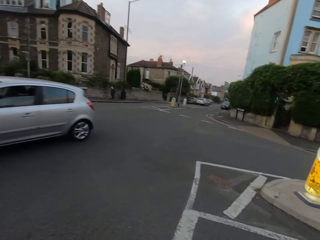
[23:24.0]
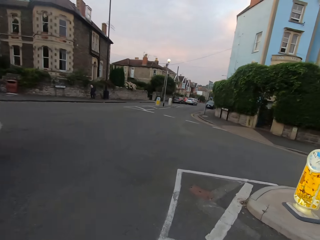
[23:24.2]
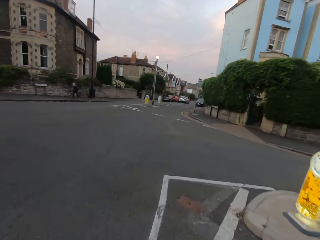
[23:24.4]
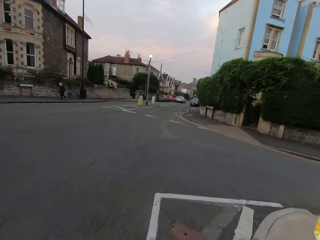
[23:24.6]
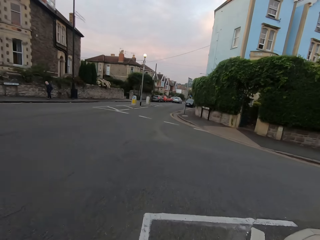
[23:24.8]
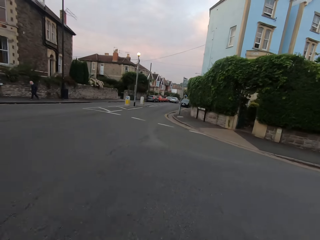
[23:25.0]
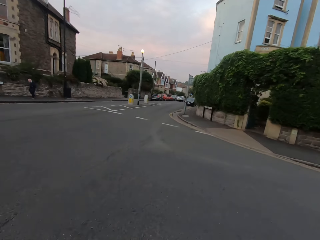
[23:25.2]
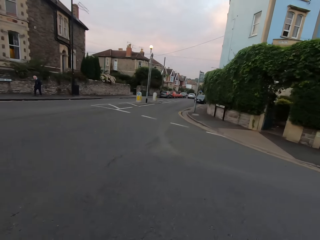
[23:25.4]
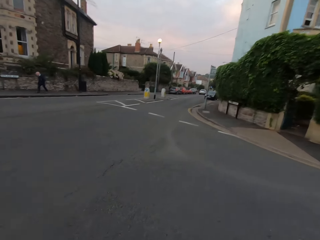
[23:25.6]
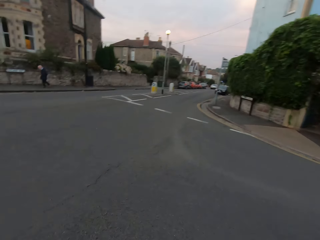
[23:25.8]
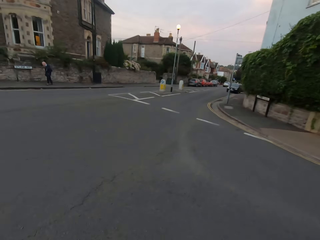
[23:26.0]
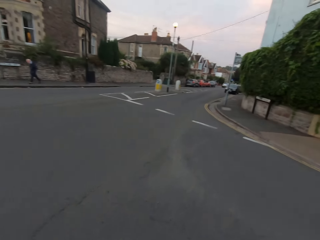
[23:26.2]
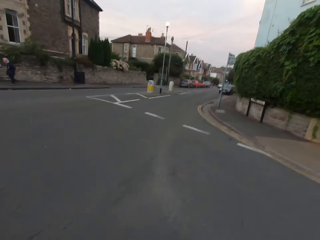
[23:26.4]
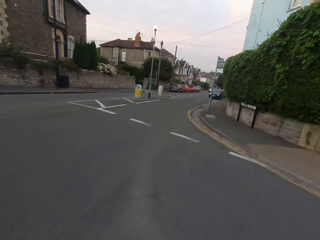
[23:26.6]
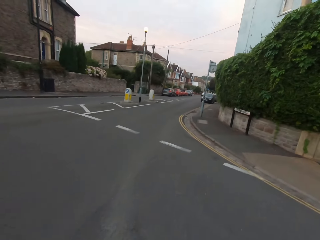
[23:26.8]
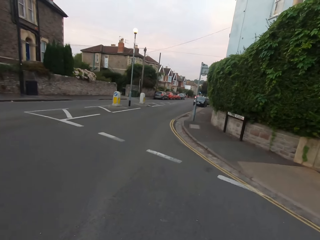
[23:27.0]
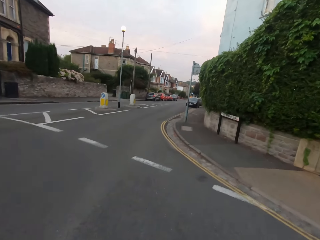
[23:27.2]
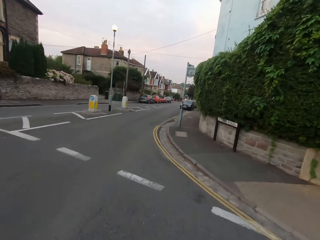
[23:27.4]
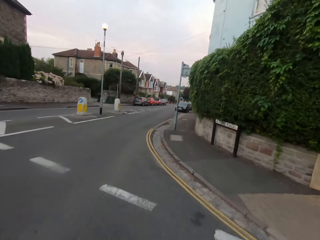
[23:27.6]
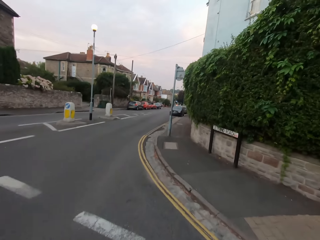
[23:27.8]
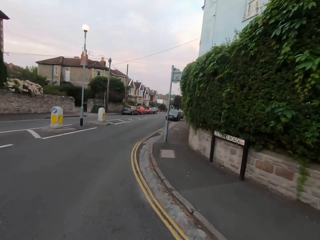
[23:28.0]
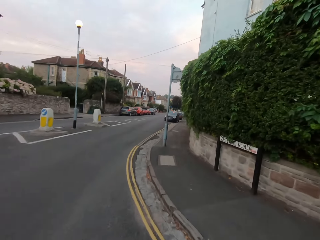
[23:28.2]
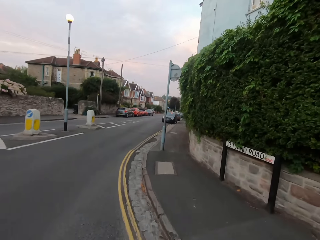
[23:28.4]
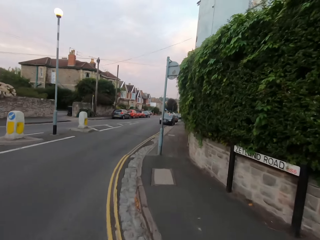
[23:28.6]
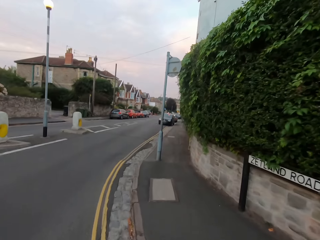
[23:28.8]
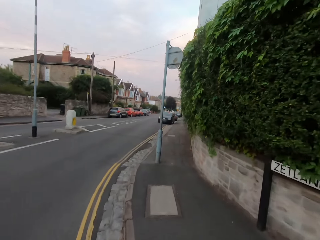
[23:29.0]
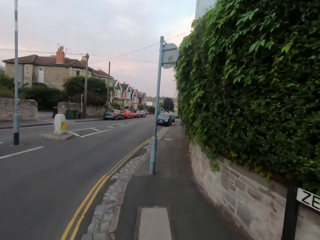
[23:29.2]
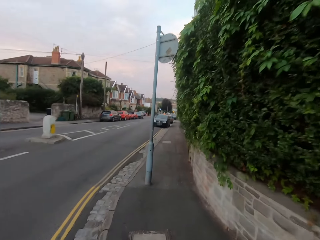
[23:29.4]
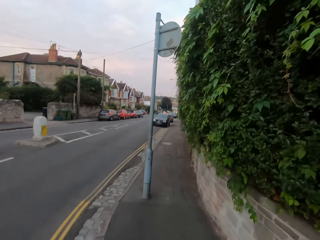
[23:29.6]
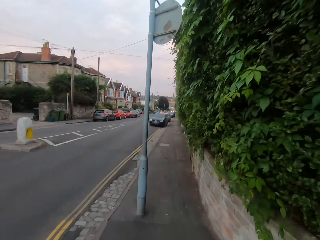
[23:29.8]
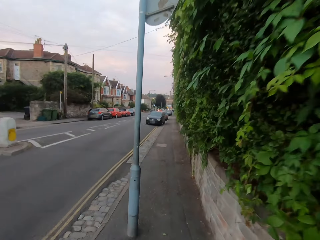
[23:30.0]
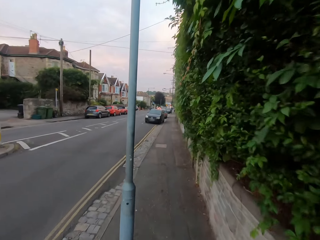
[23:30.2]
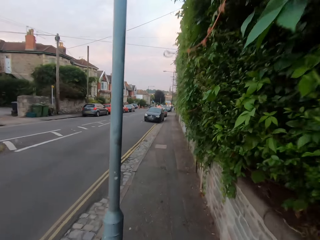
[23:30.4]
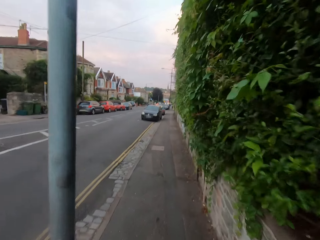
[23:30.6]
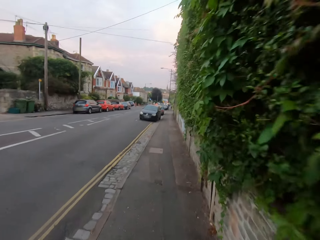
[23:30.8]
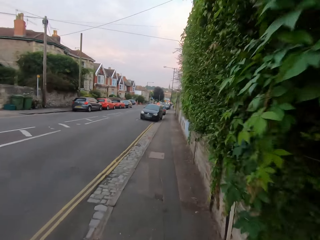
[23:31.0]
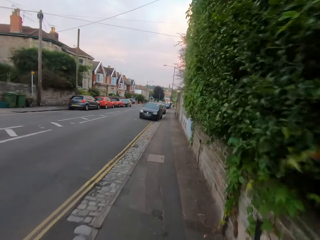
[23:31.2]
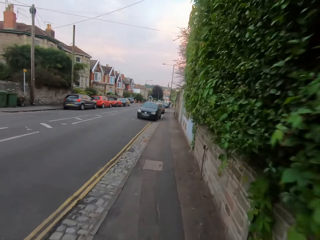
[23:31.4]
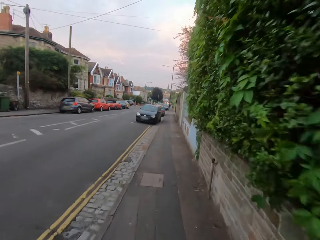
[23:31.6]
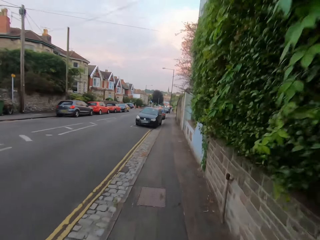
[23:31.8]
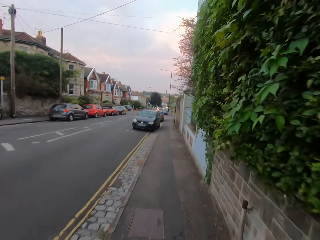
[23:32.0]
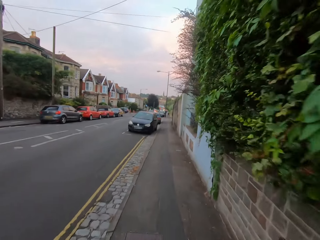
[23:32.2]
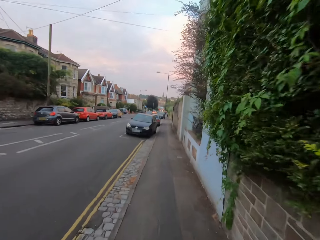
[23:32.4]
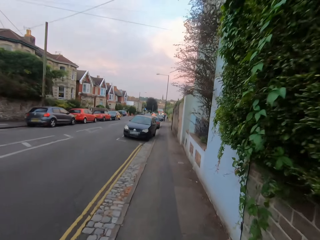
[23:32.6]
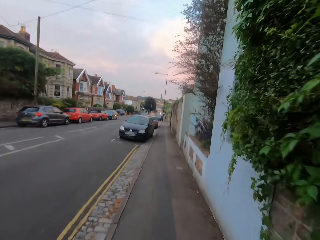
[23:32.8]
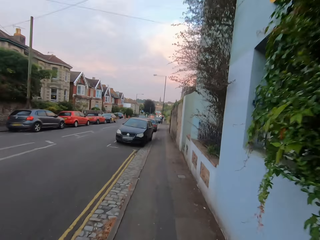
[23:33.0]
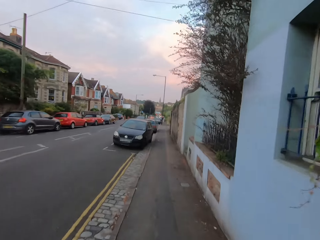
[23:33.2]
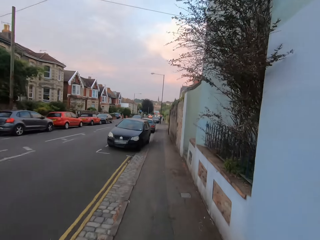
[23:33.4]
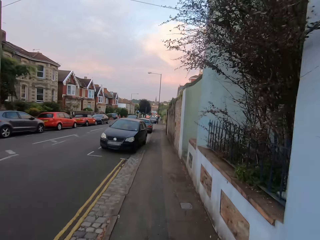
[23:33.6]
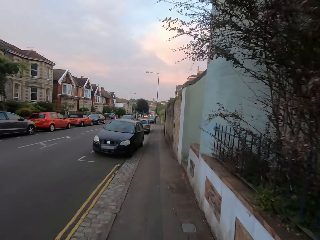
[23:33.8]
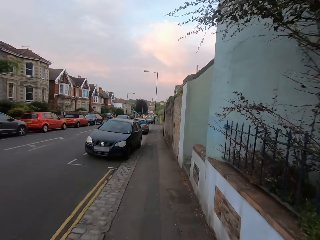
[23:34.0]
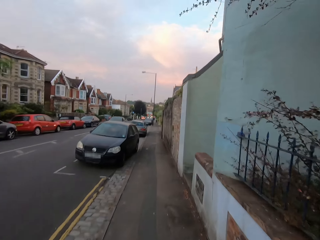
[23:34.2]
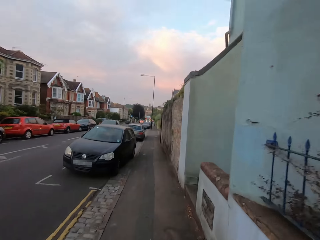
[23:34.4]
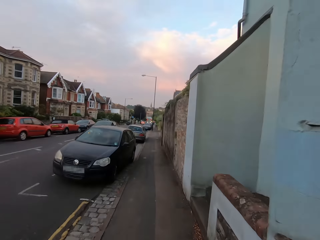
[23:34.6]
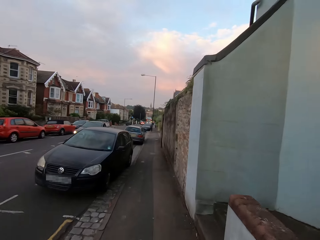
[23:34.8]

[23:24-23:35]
The camera wearer crosses the road. They run along the road.

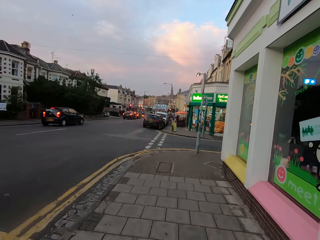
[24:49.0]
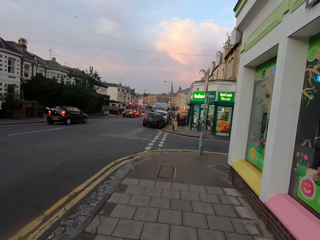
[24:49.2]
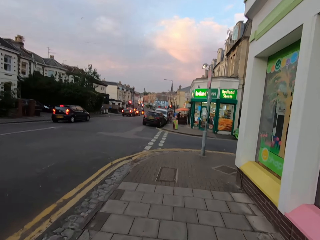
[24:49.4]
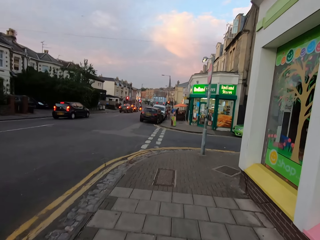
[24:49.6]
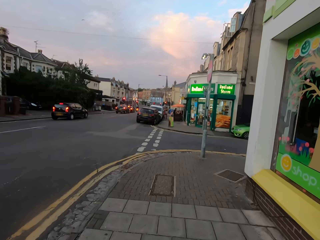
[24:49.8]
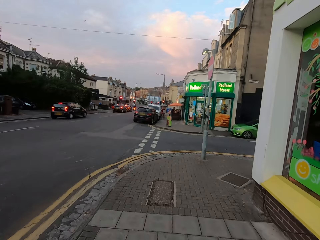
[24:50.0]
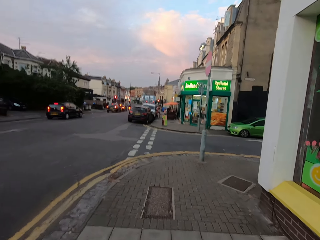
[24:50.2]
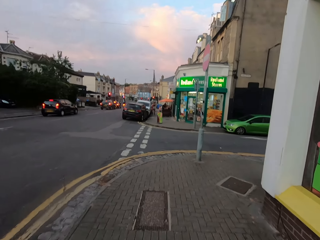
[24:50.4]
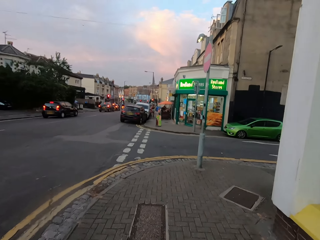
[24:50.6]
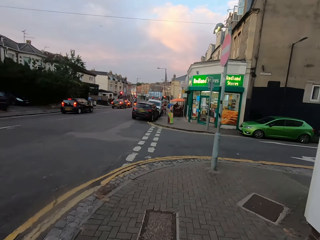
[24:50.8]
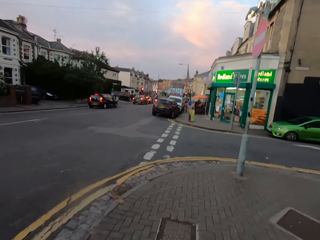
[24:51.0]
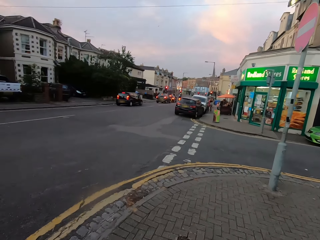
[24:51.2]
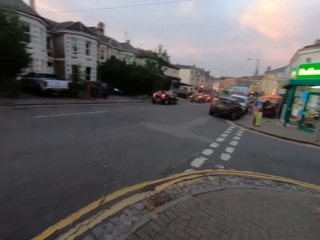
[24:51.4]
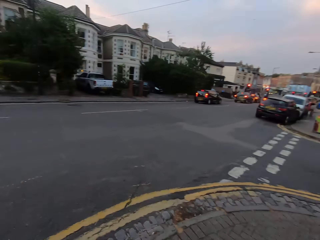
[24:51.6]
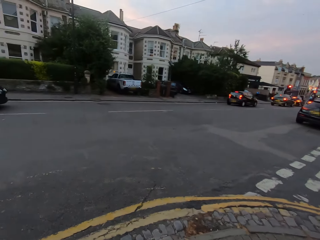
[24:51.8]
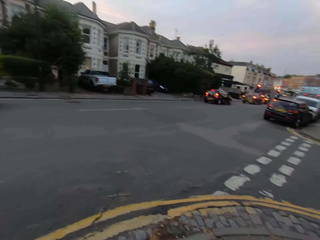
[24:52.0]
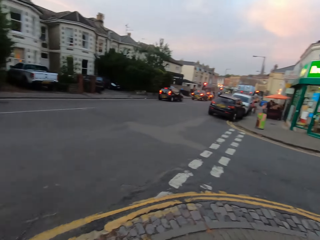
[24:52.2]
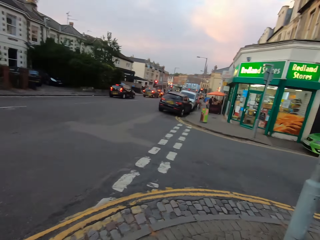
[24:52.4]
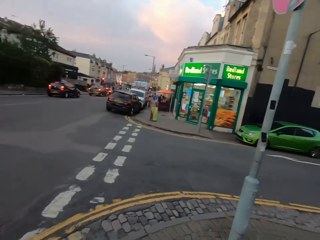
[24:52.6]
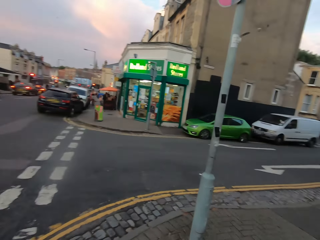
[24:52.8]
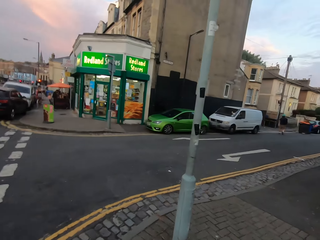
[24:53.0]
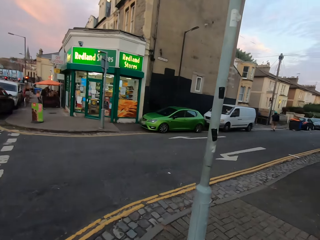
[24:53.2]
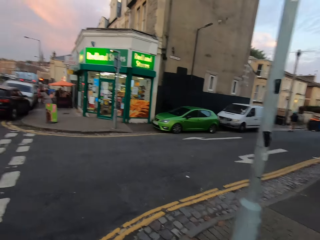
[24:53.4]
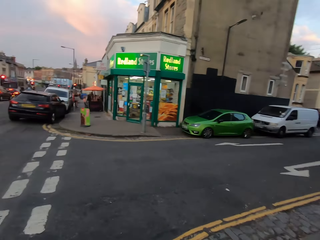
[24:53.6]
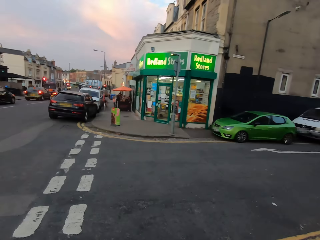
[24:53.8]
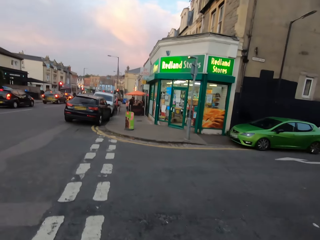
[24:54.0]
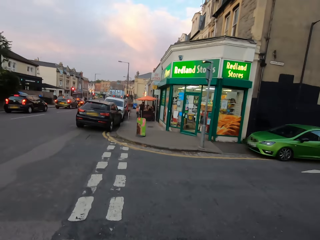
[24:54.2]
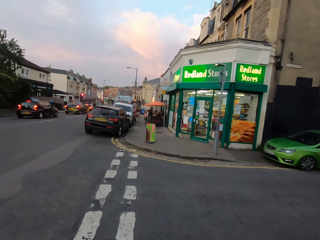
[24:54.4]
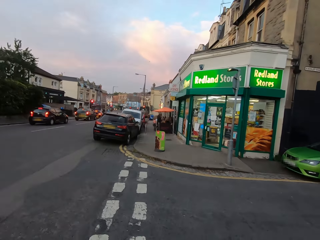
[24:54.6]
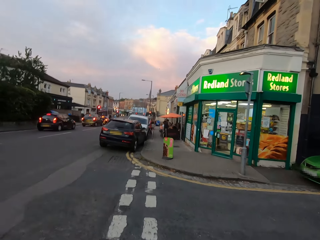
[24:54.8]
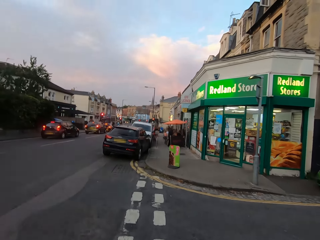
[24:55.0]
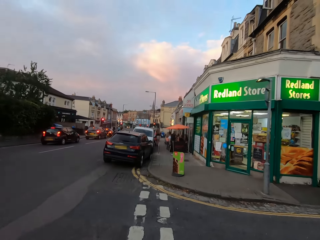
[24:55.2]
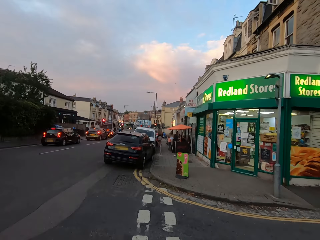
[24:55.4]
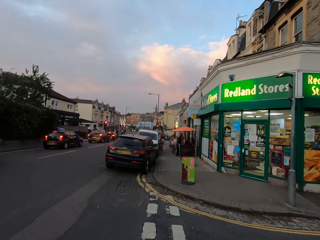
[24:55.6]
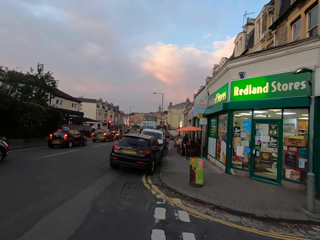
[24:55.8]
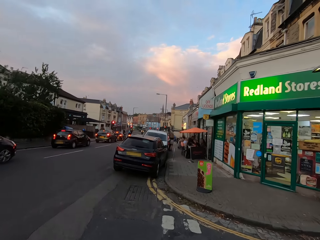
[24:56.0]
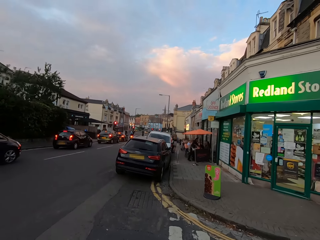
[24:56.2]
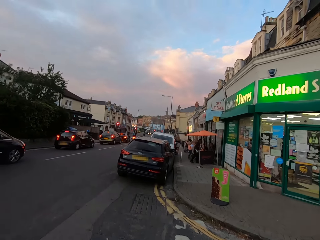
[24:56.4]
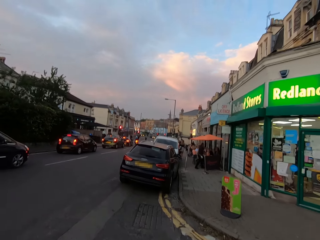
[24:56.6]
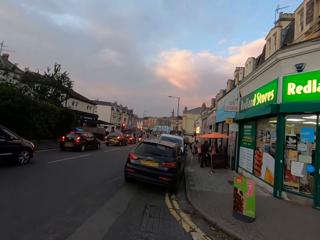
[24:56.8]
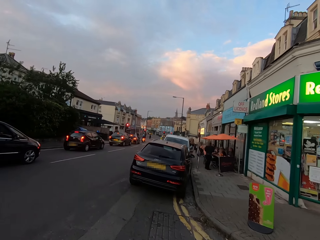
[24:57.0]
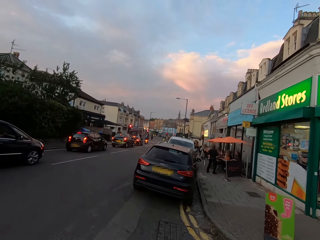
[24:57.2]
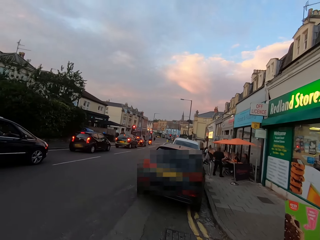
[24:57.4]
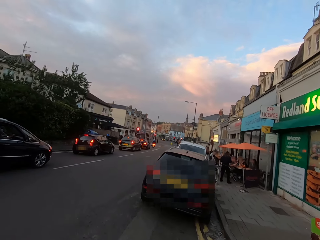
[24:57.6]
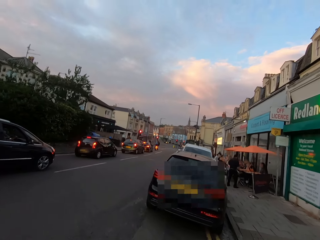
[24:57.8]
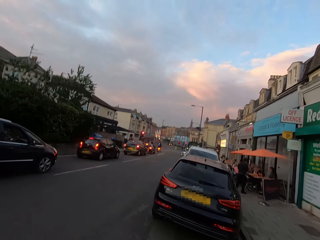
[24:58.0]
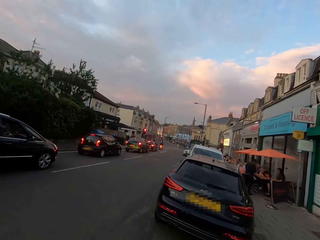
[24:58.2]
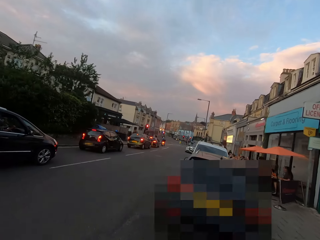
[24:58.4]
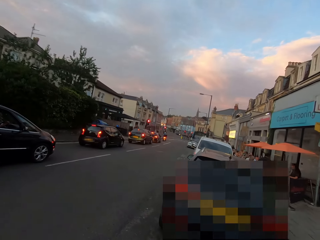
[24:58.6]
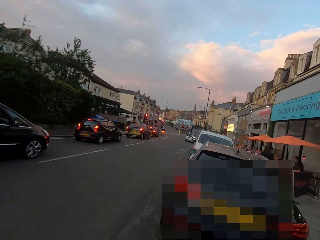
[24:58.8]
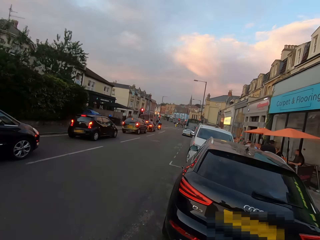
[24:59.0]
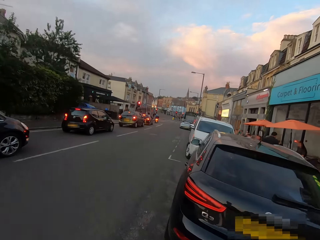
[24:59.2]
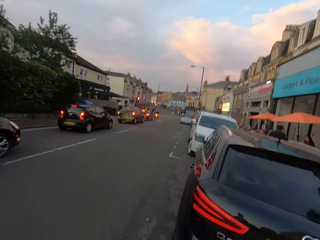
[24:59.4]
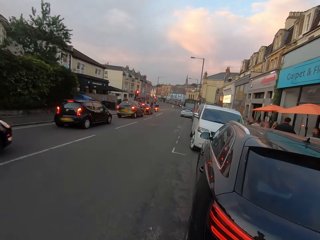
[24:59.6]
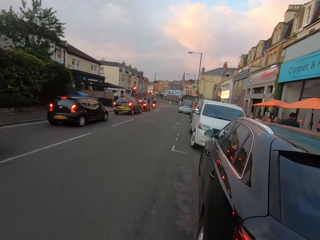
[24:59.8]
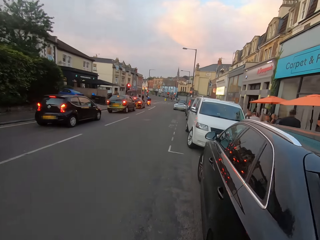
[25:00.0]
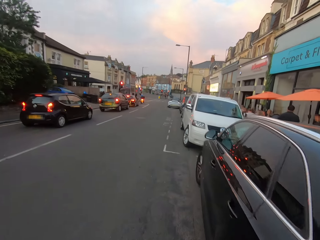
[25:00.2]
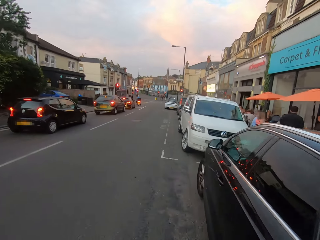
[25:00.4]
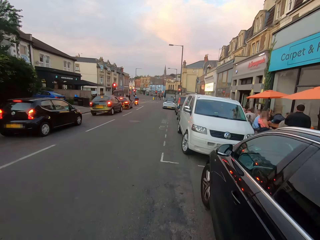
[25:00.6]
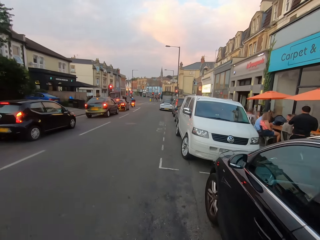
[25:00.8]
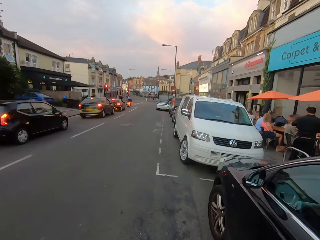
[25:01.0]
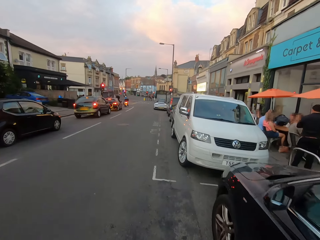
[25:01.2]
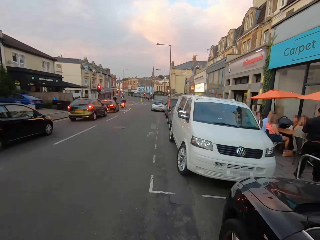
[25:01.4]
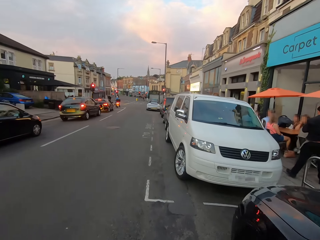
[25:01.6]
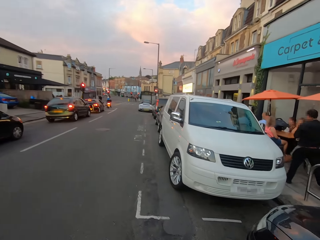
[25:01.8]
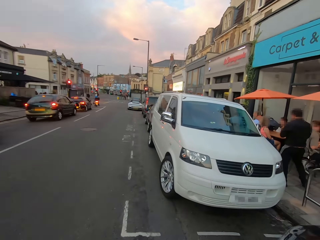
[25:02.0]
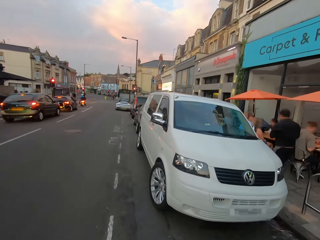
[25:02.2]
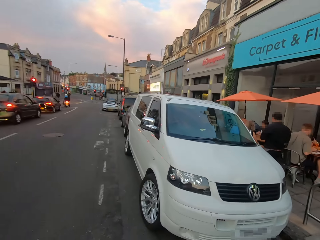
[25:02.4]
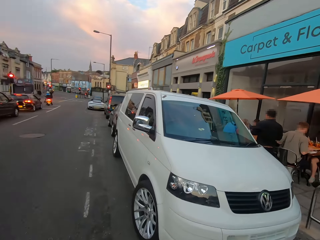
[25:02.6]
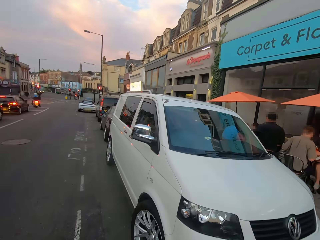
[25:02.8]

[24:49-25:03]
The camera wearer looks left. They look around. They look right. They cross the road. They walk along the road.
